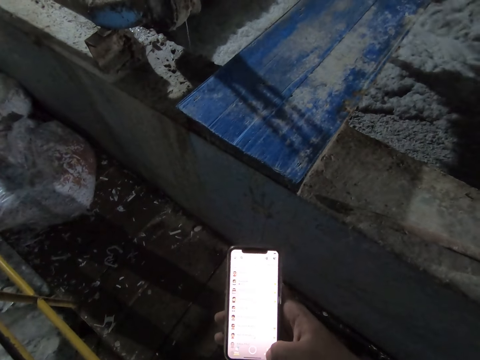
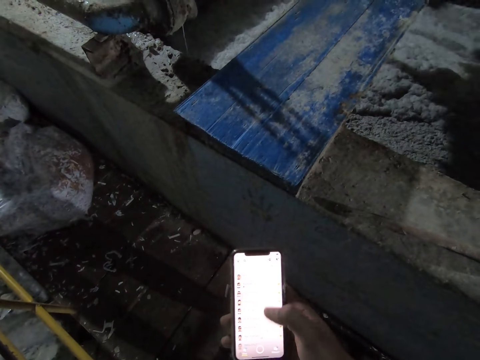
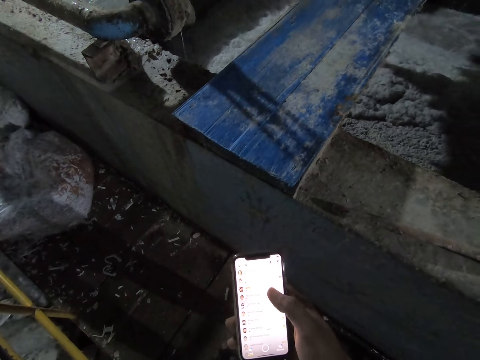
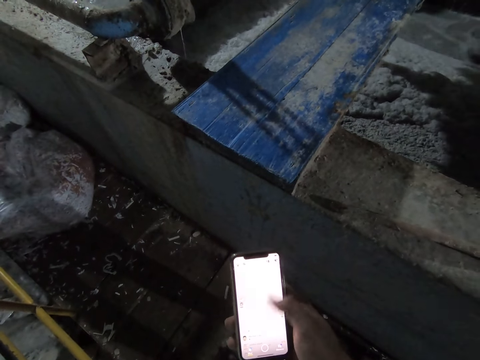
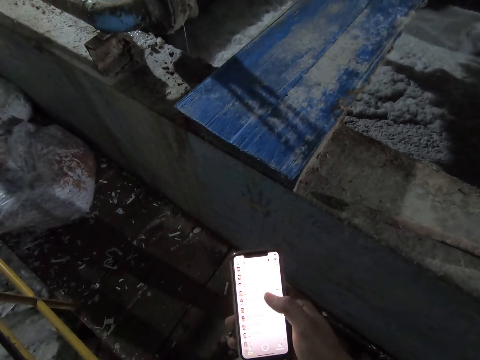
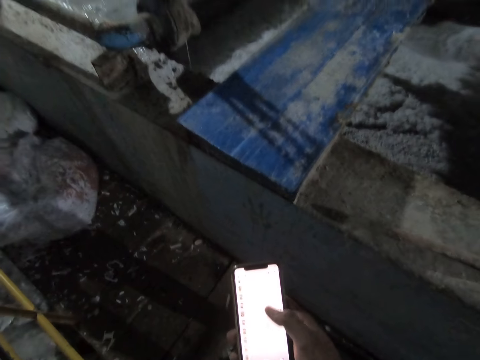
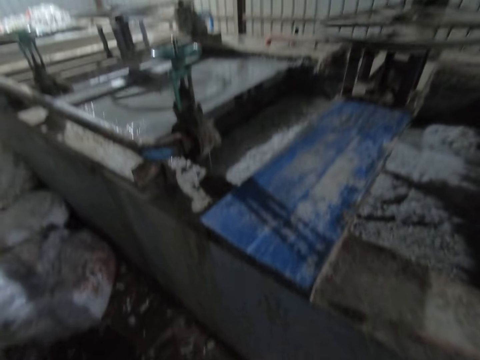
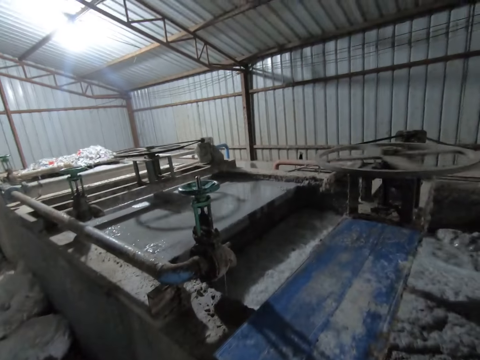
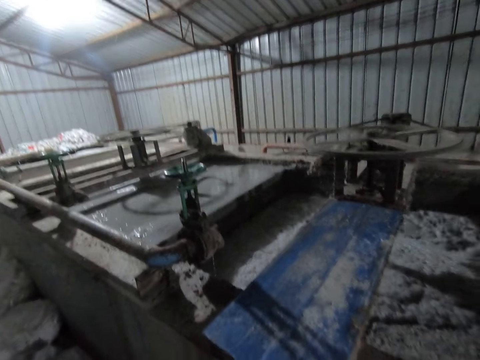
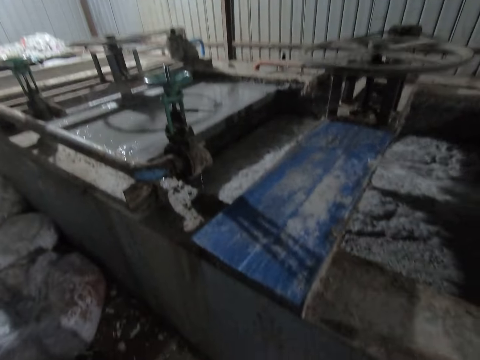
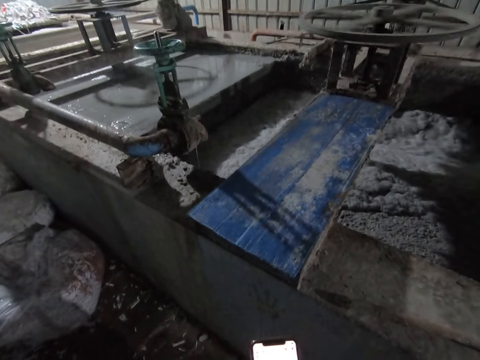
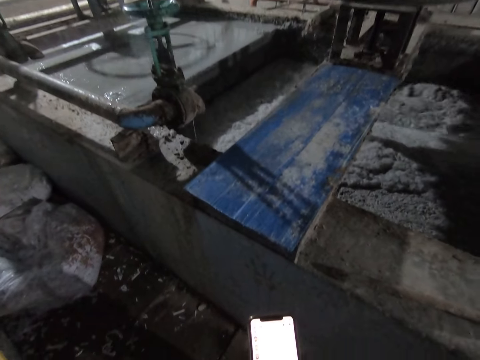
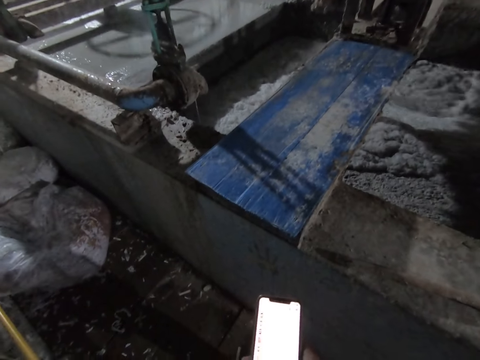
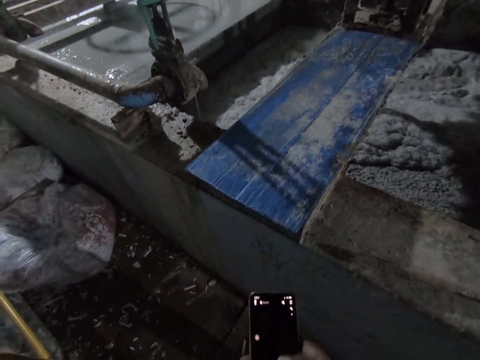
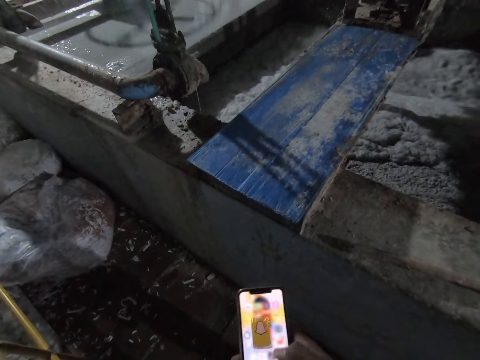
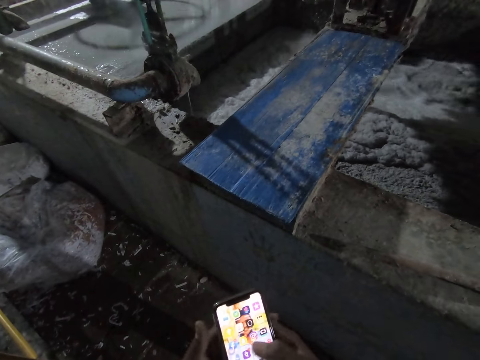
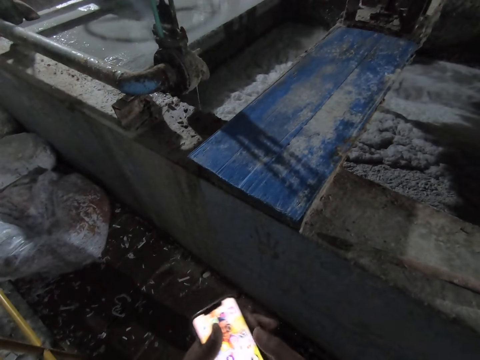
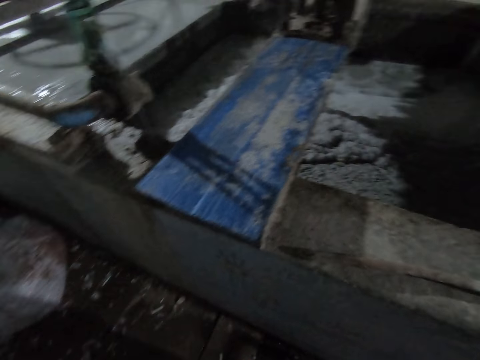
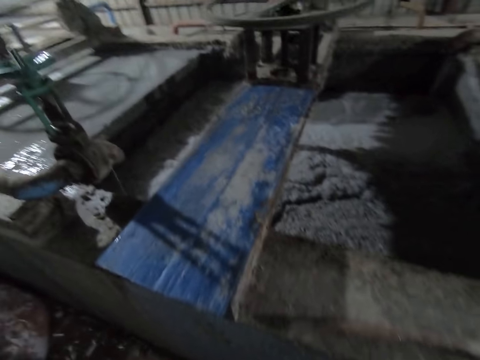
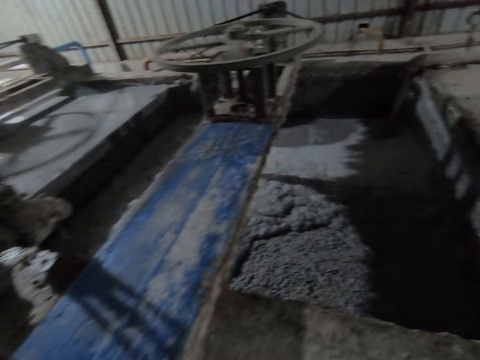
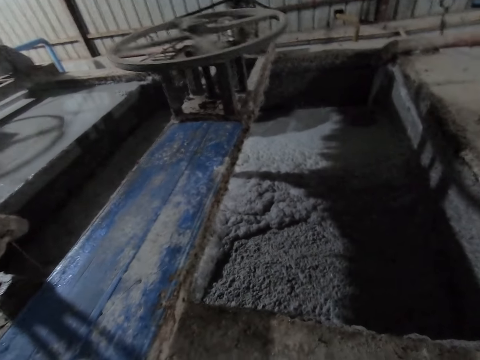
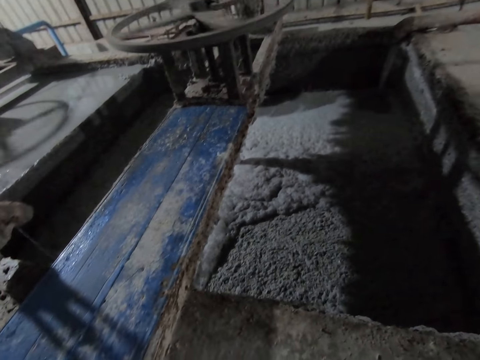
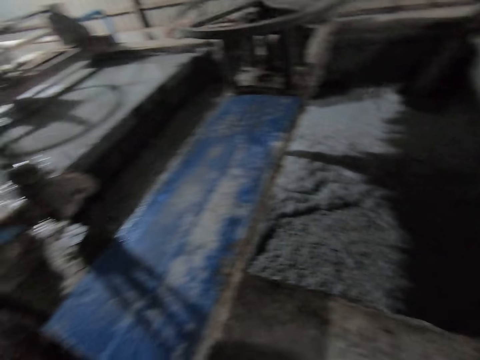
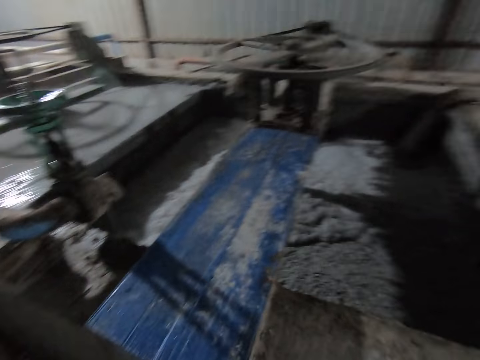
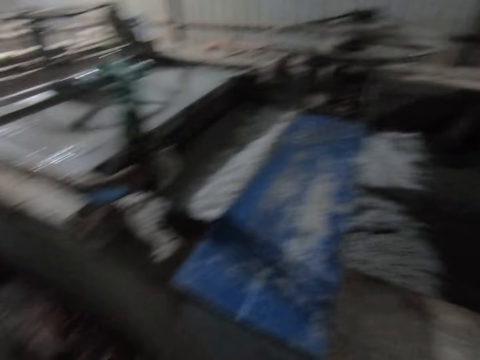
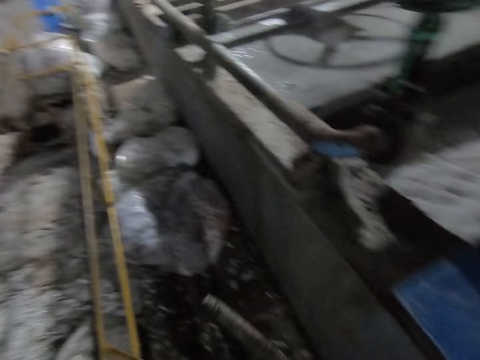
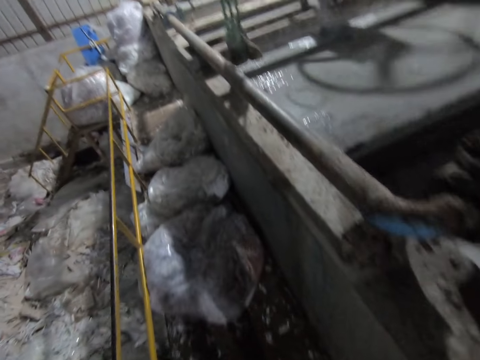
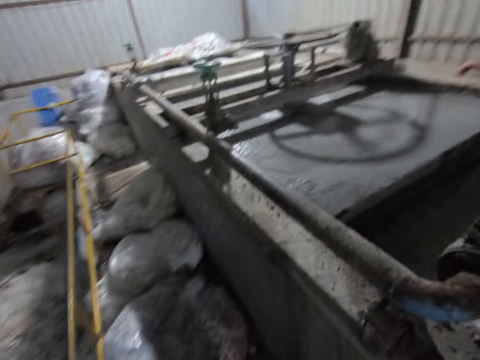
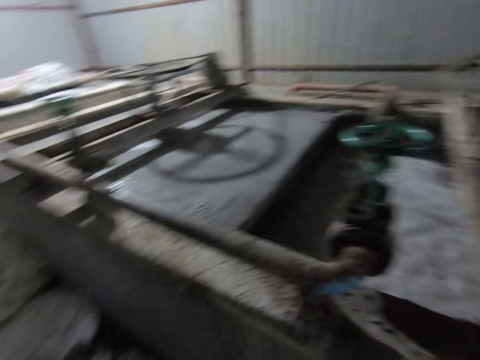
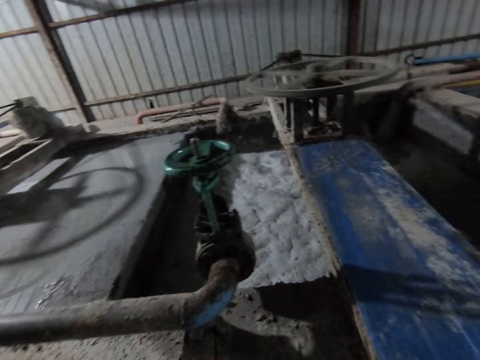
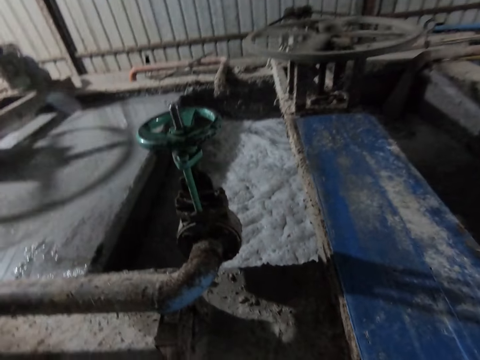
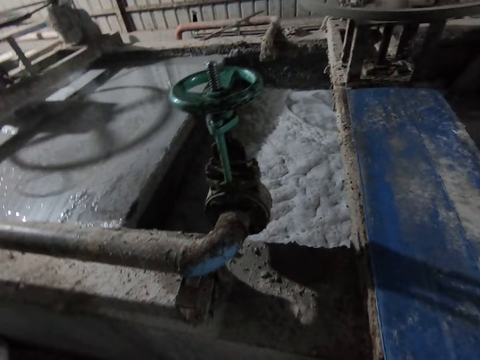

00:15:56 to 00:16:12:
The camera wearer moves the hand up. He holds the phone. He passes the phone in his right hand to his left hand. He moves the phone down. He moves forward. He walks towards a switch with the stick in his right hand. He moves the metal.

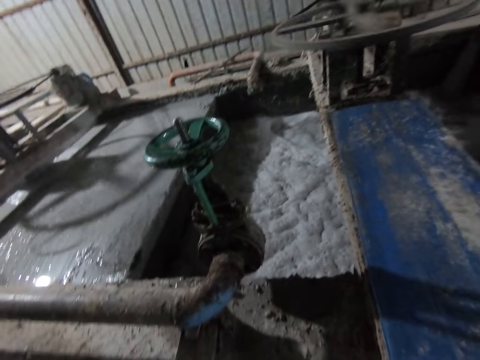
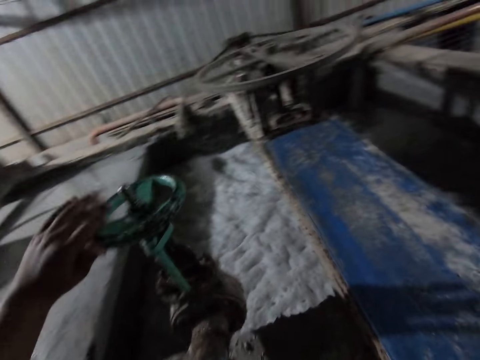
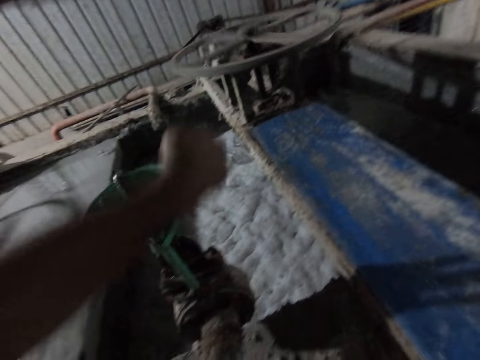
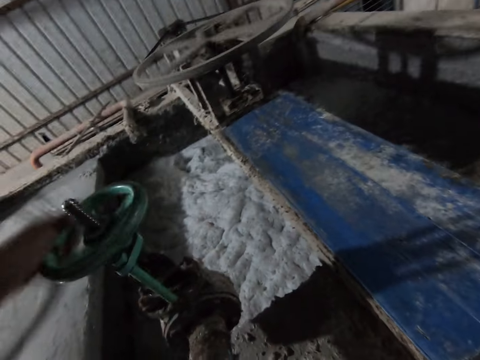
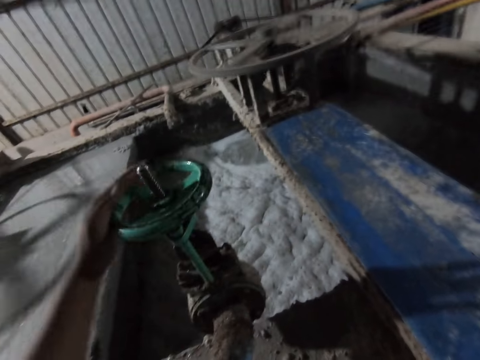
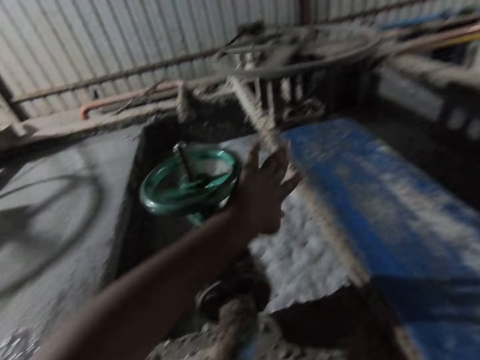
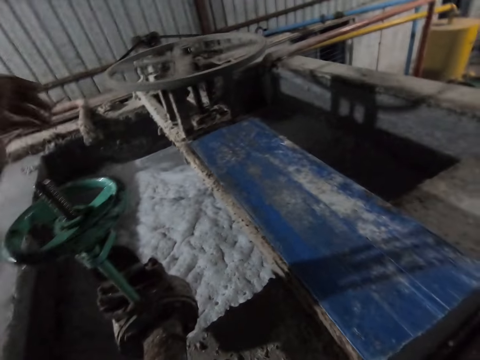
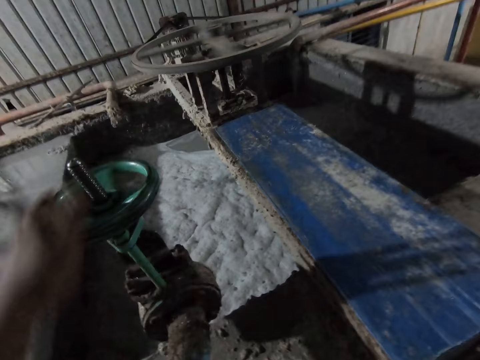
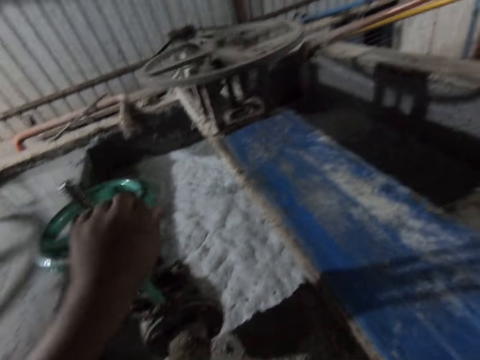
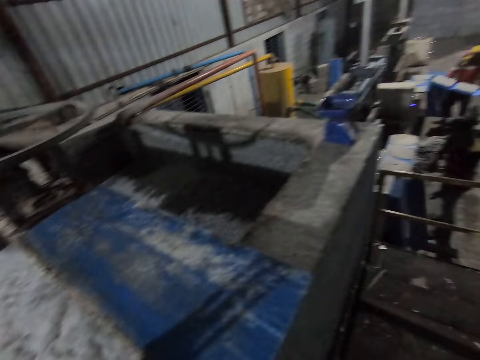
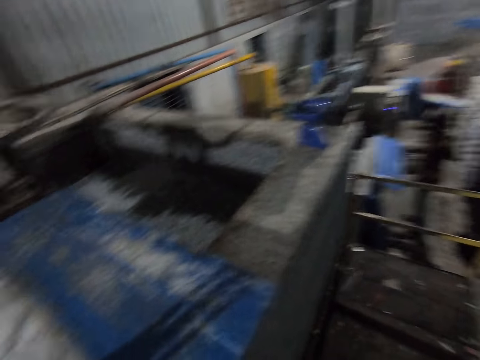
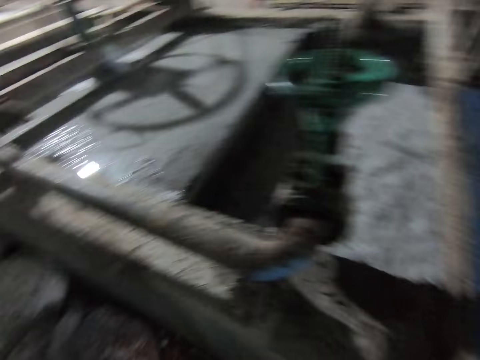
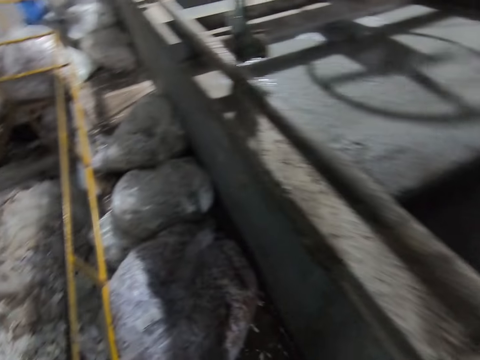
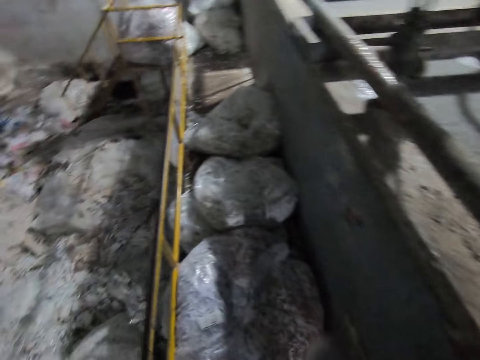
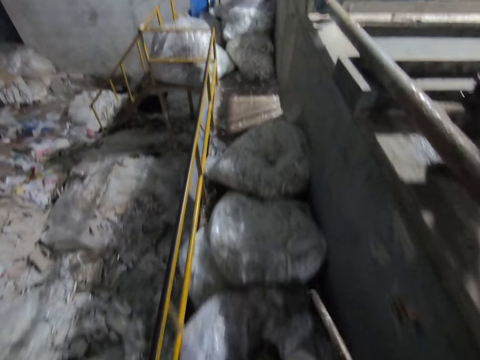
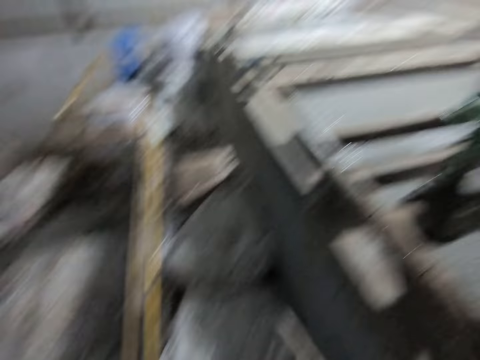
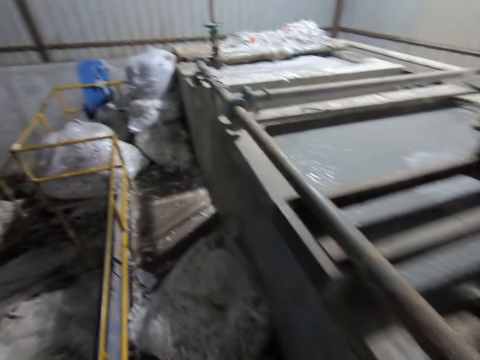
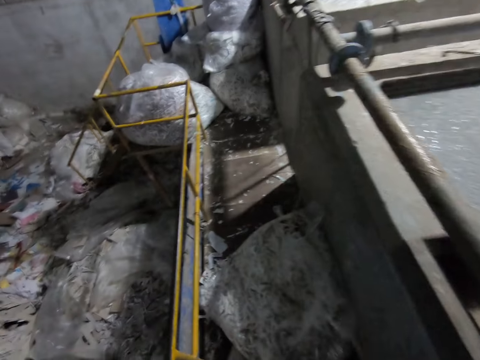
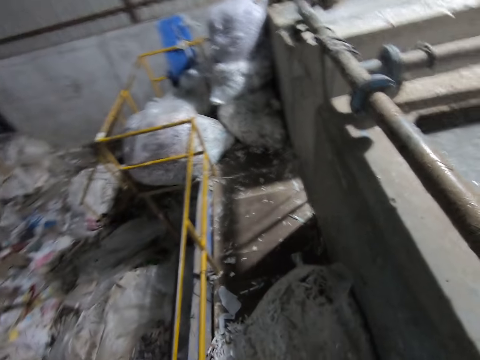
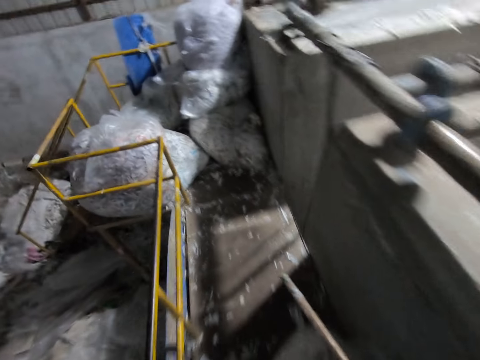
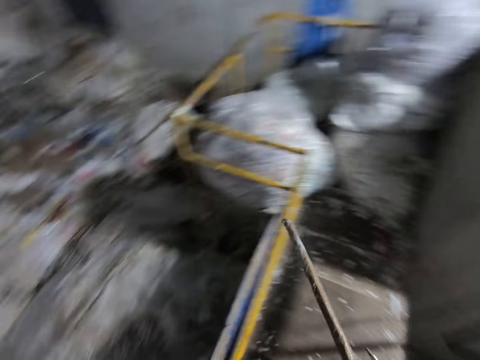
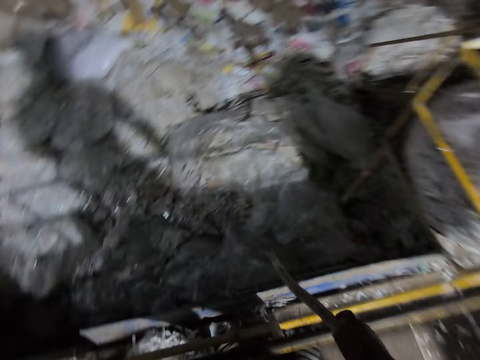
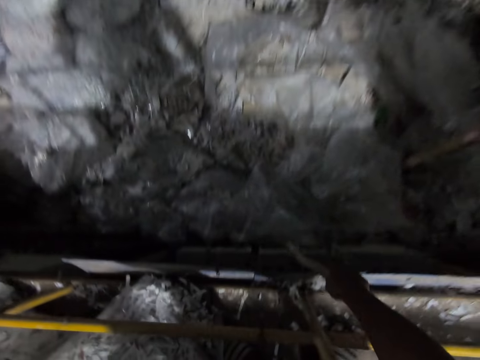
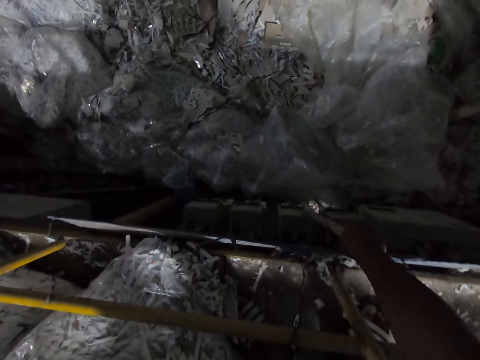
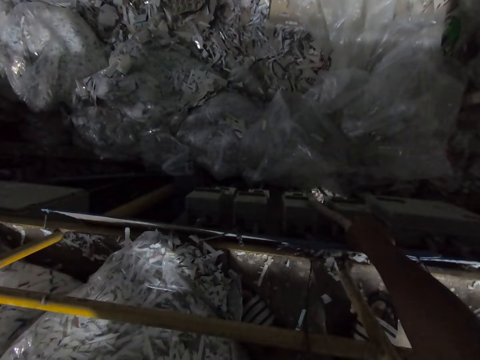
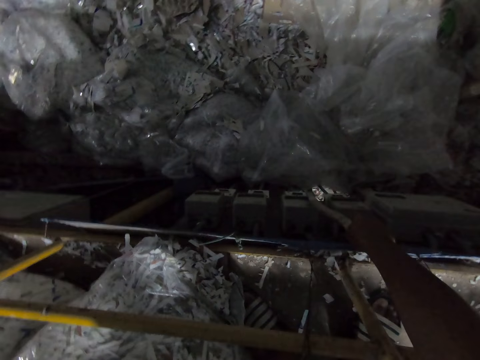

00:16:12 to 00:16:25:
The camera wearer moves his hand up. He turns the switch or wheel with his left hand. He holds the wheel tap. A man picks a polypropylene plastic from the ground with his right hand and holds the polypropylene plastic with his left hand. Another man slides a polypropylene plastic with egg cartons in his hands on the rack. The camera wearer looks around. The first man drops the polypropylene plastic in his hands on the concrete block. The camera wearer walks towards a set of meters with the stick in his right hand. He holds a railing with his left hand. He moves the metal down. He touches a meter with the stick in his right hand.
